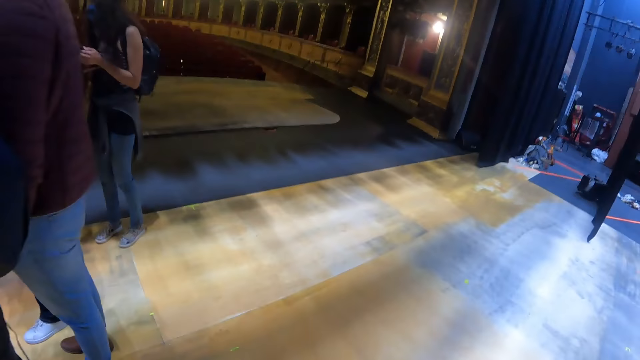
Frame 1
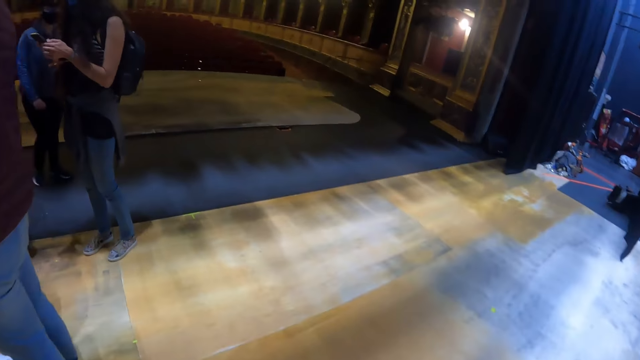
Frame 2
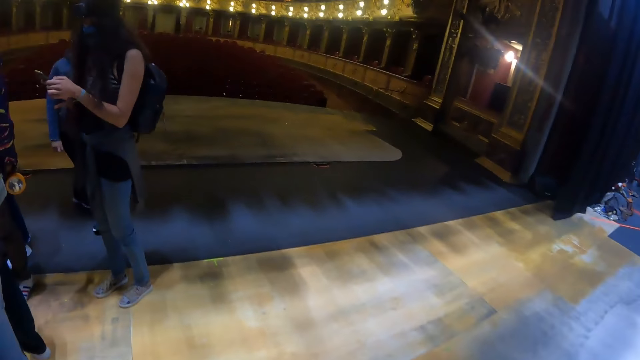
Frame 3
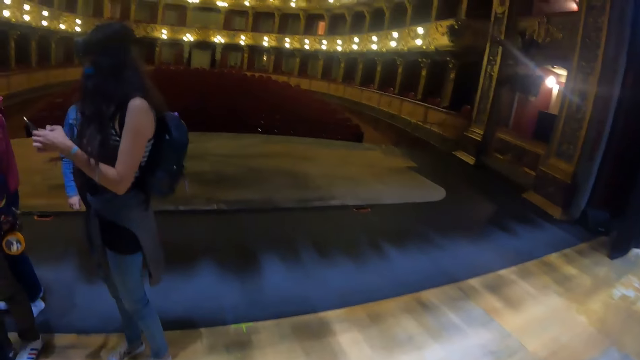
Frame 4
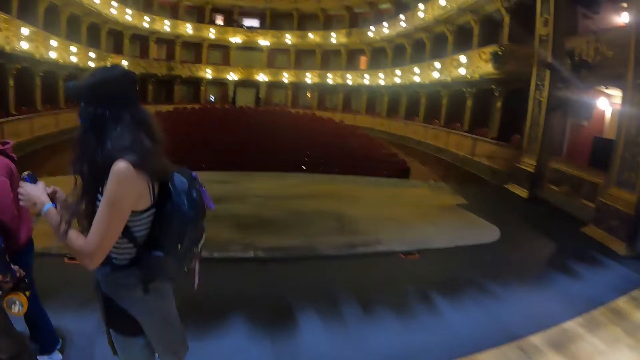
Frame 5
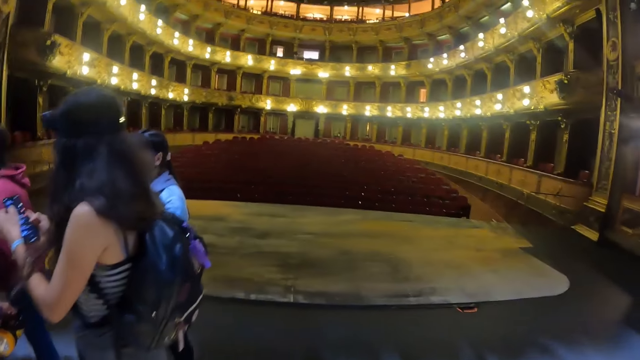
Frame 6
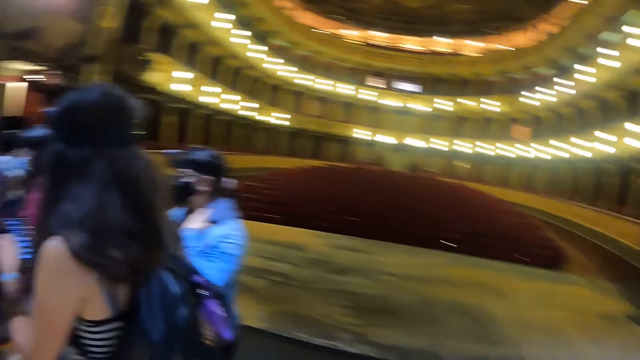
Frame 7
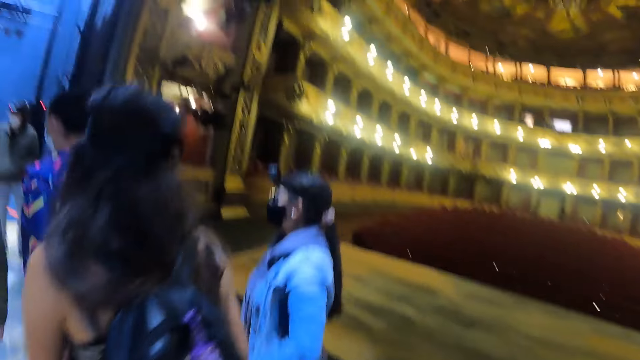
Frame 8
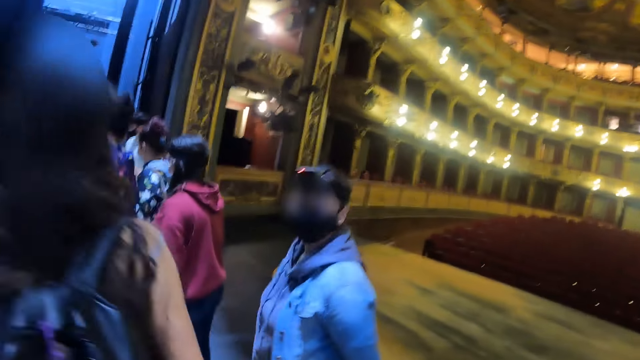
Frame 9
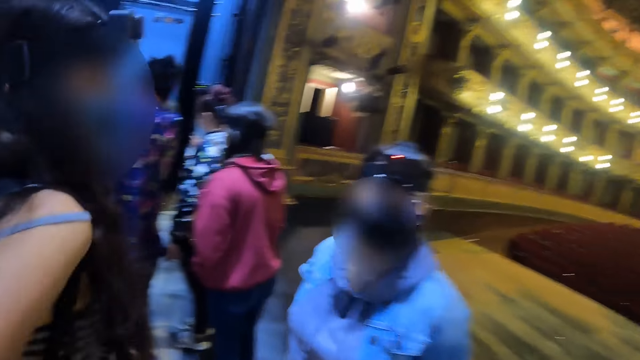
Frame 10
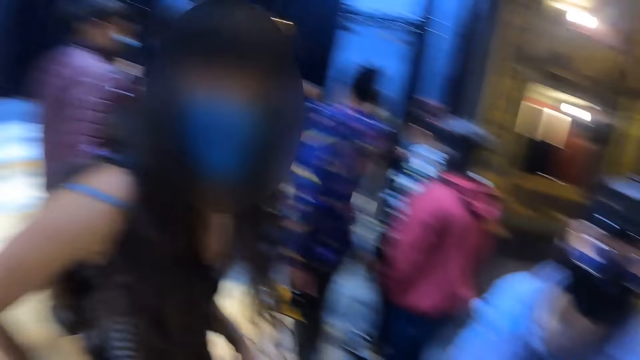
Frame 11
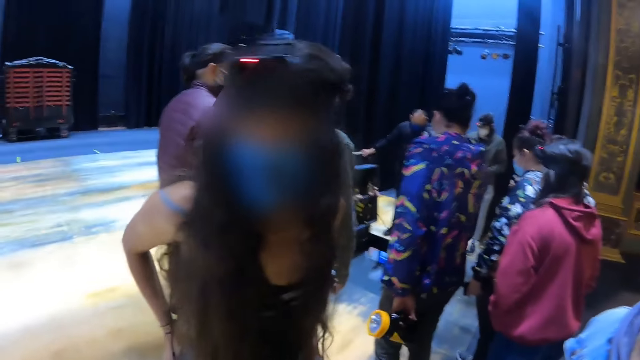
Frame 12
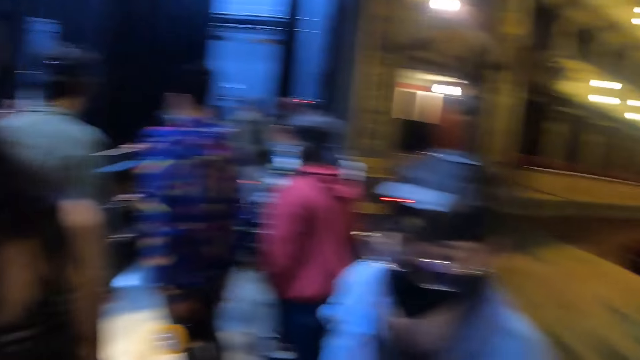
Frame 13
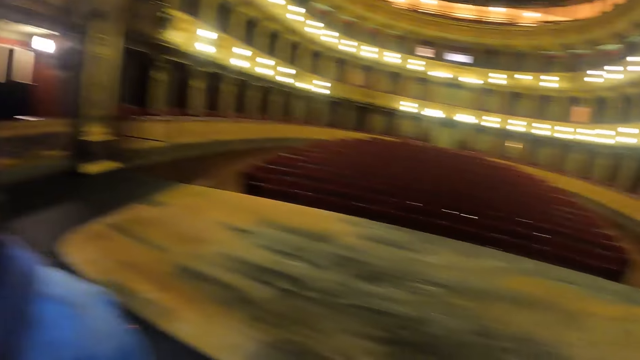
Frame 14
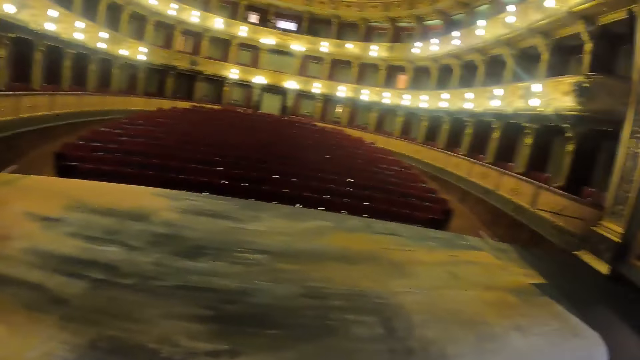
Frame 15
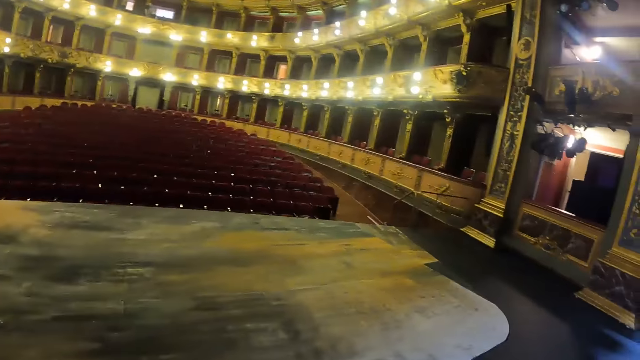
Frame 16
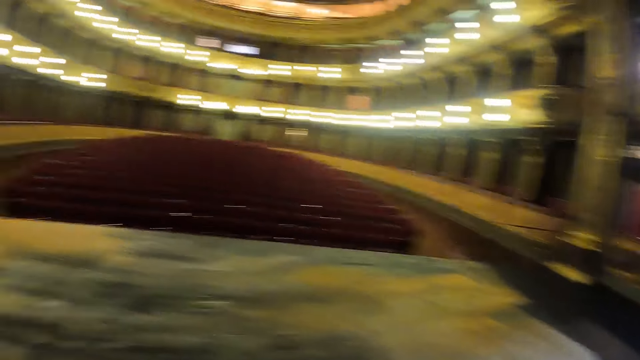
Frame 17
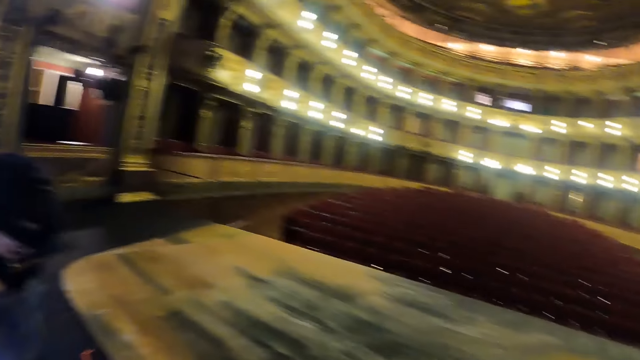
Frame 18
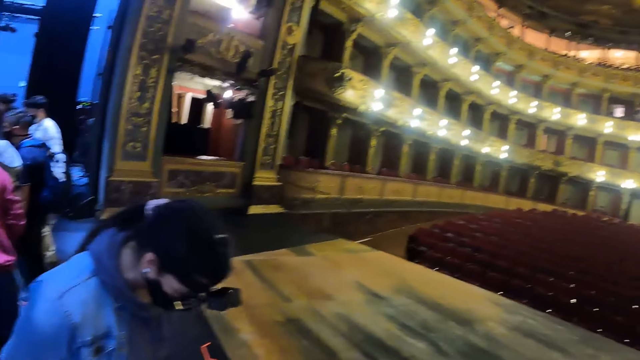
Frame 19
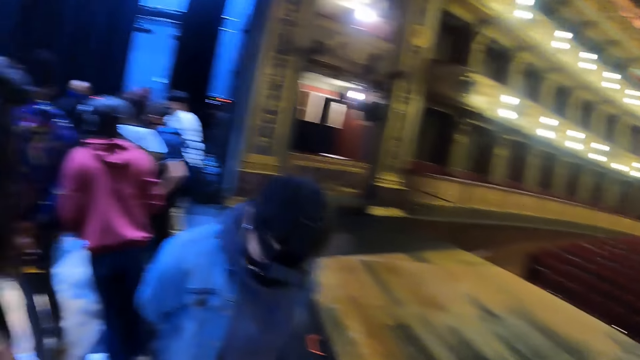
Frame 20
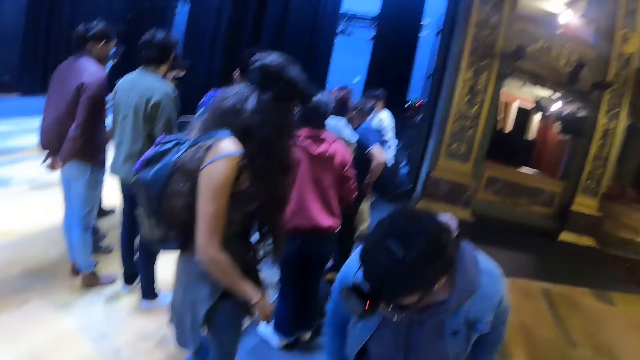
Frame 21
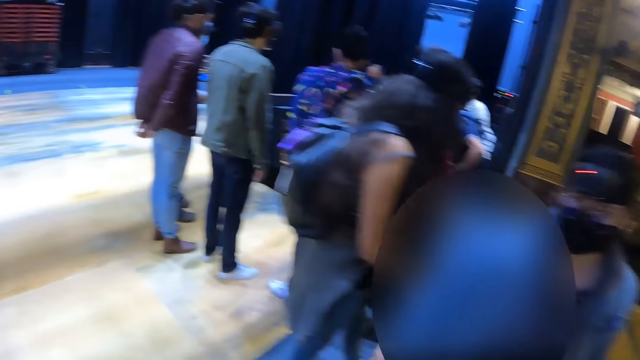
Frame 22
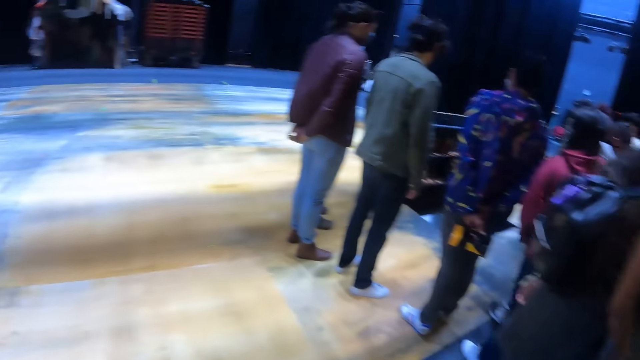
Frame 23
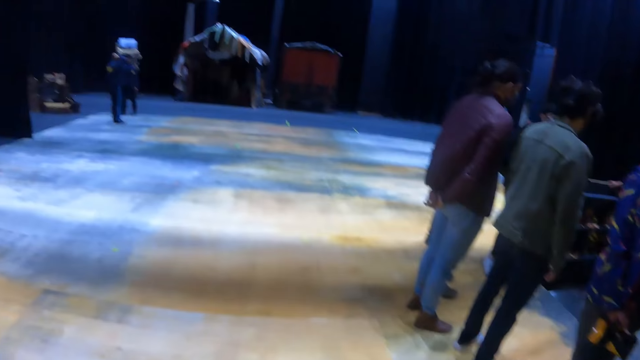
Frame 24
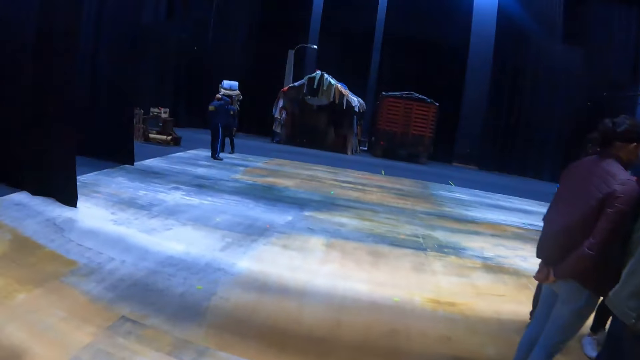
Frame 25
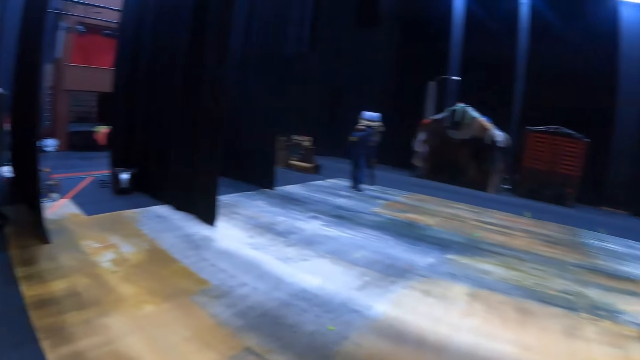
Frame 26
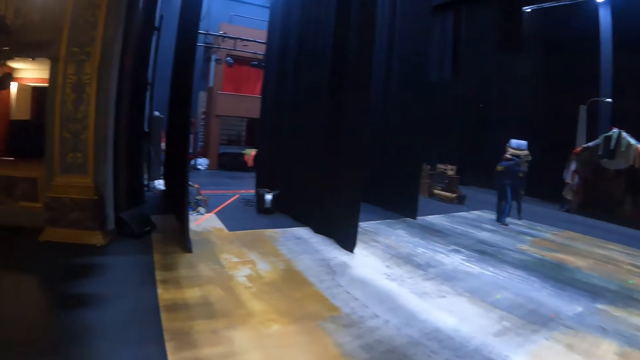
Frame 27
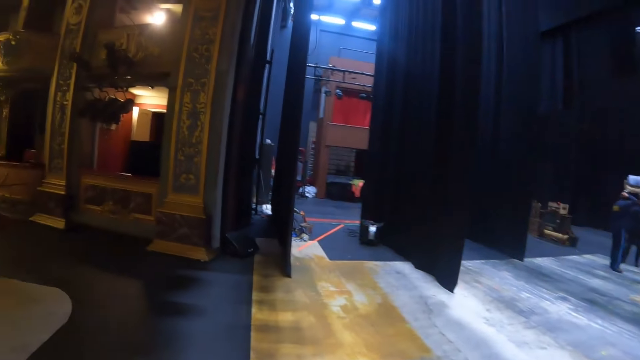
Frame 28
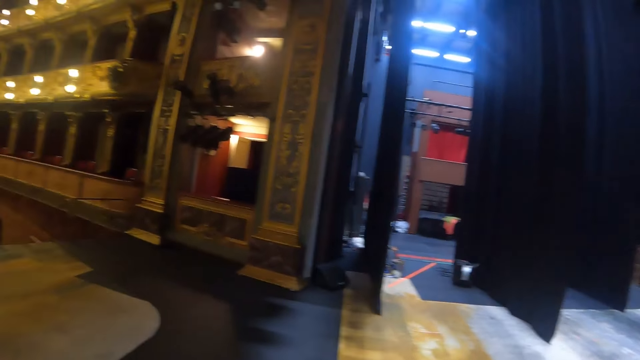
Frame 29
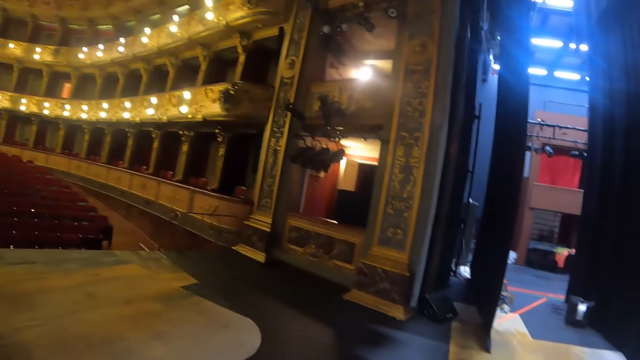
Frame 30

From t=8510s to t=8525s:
The camera wearer moves around. A lady operates a phone. The camera wearer interacts with a woman. They interact with another woman. They look around. They interact with the first woman. They walk around.

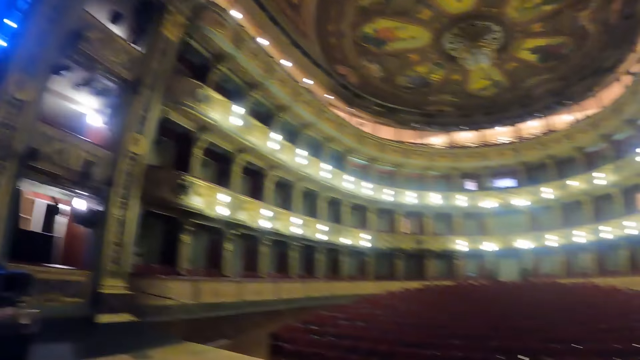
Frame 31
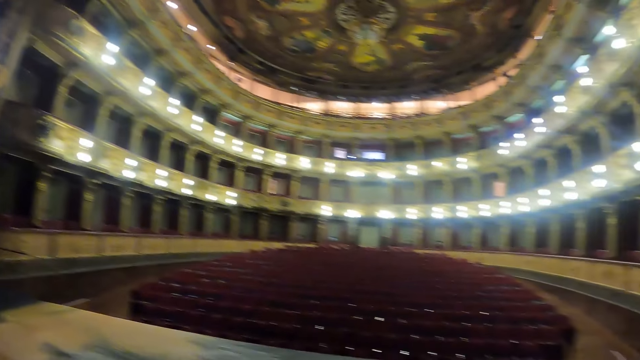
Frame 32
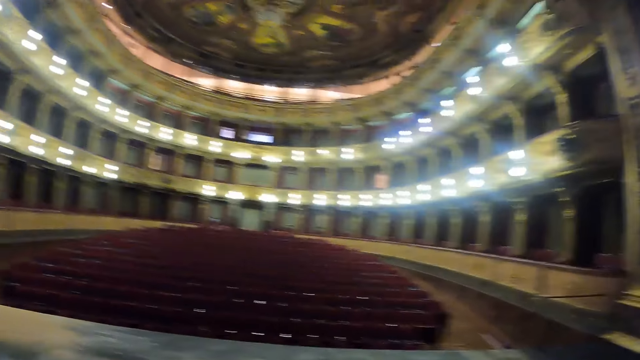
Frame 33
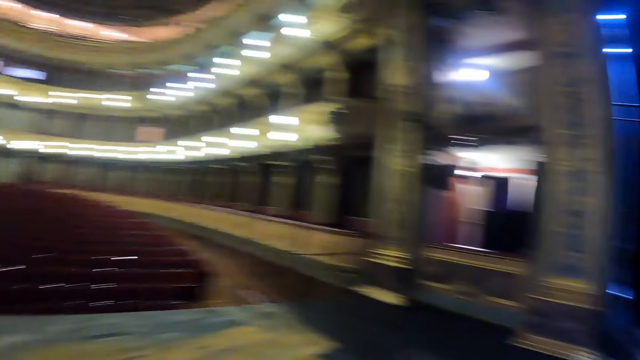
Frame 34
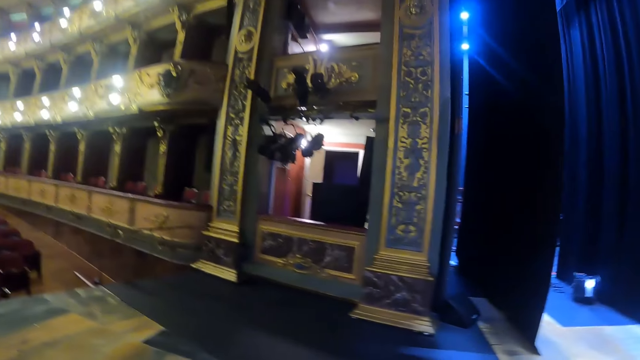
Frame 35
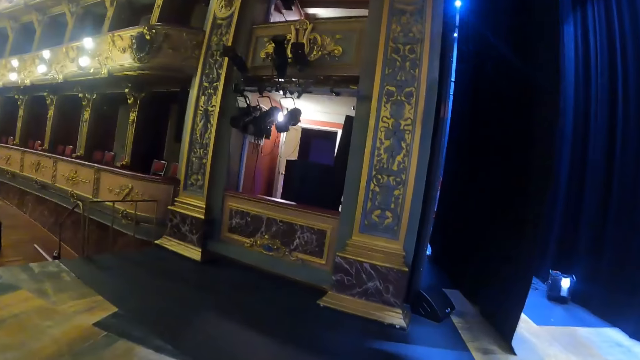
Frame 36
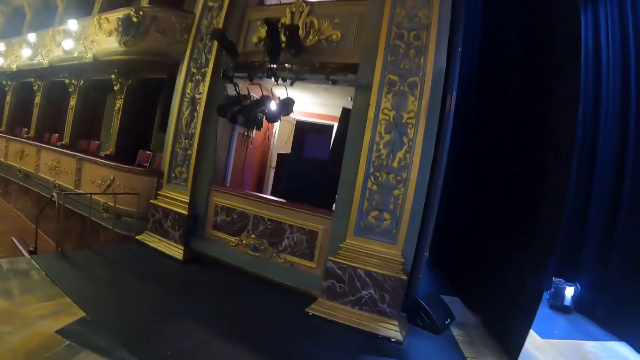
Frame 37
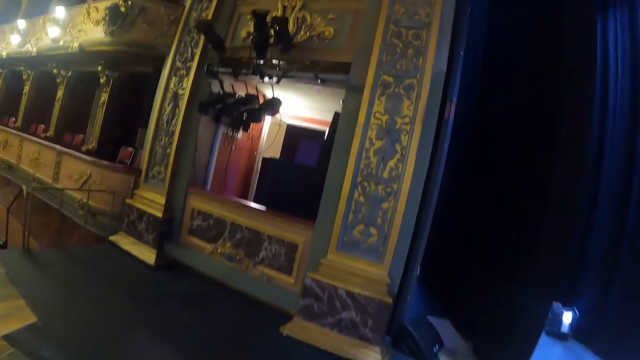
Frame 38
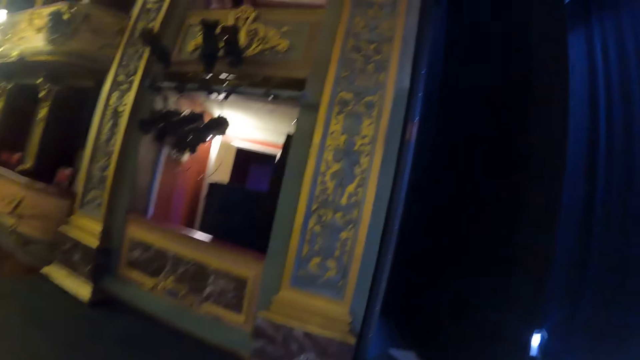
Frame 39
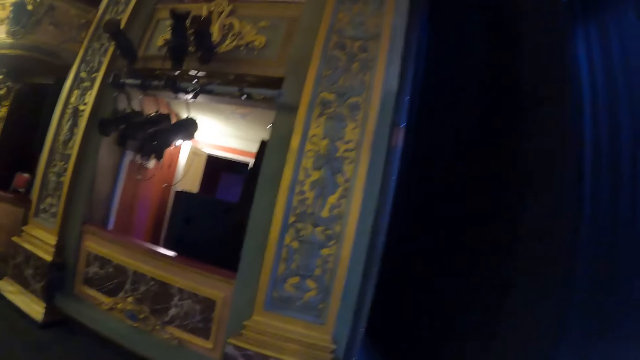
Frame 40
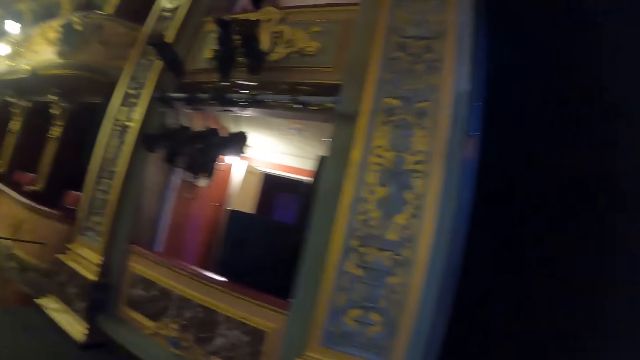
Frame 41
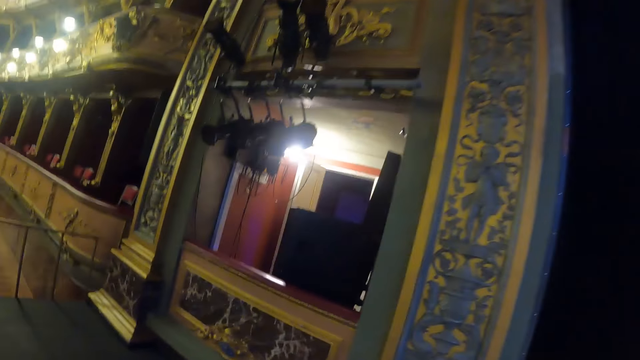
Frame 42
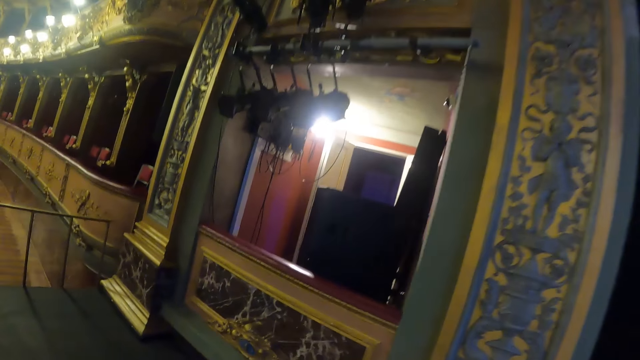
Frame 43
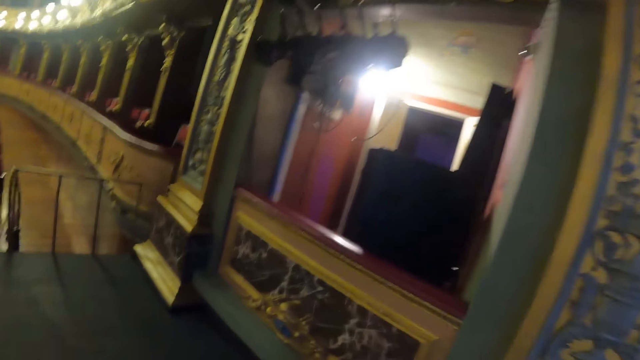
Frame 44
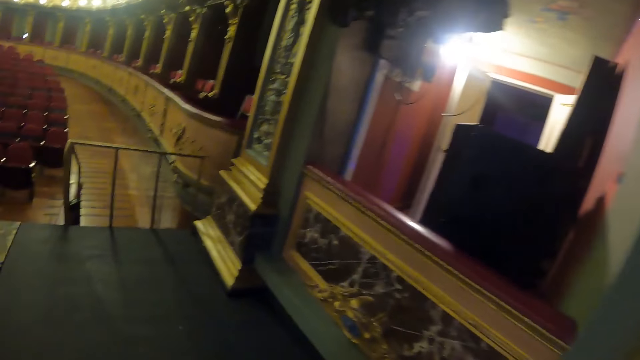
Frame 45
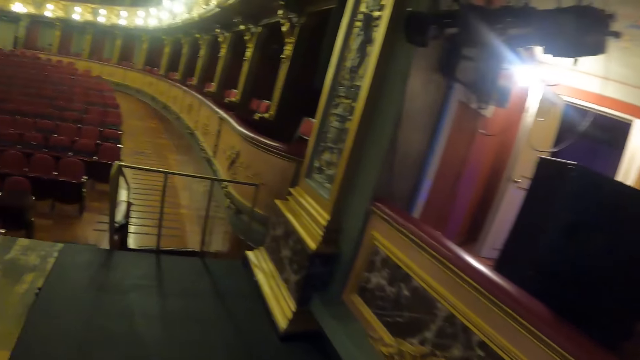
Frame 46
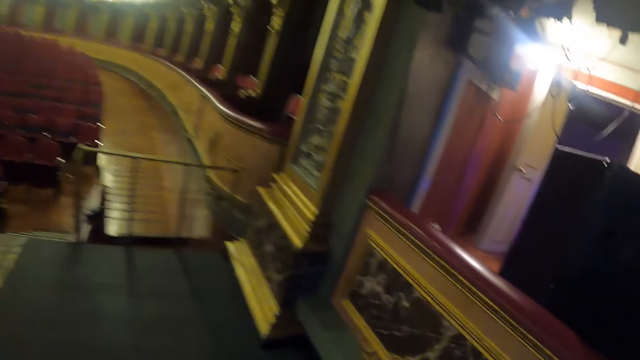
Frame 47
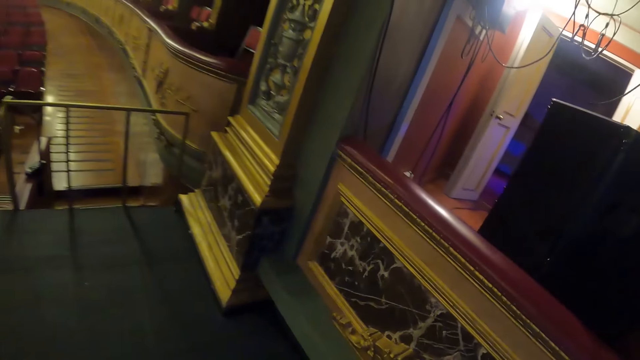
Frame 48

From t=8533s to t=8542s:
The camera wearer moves around.
